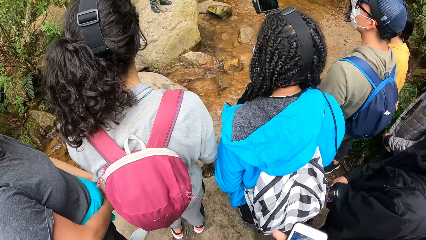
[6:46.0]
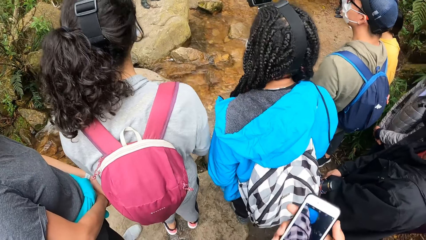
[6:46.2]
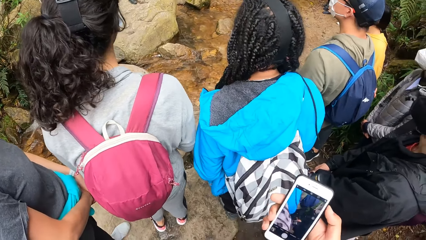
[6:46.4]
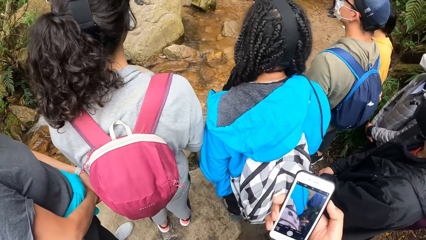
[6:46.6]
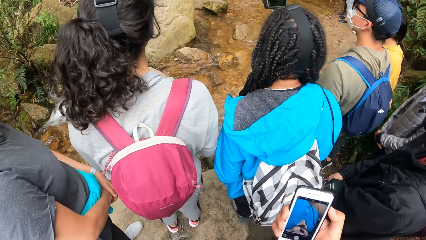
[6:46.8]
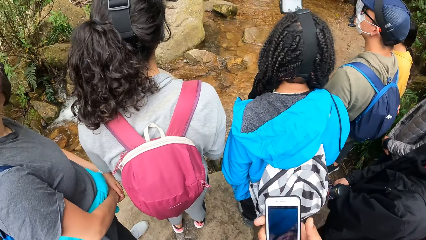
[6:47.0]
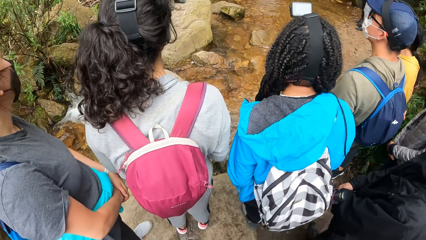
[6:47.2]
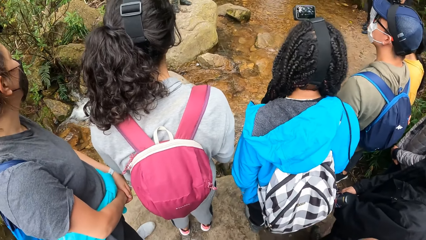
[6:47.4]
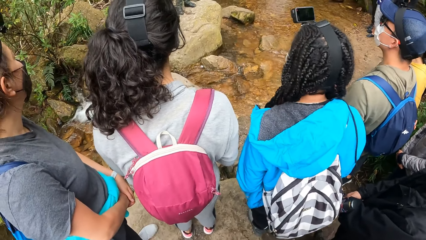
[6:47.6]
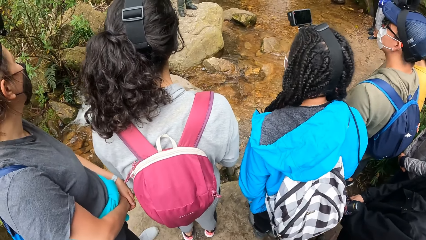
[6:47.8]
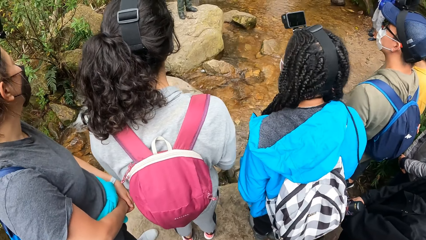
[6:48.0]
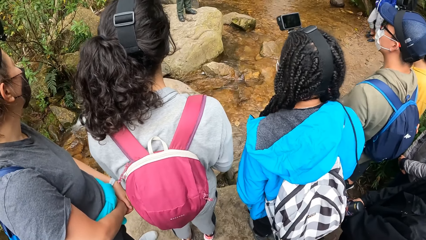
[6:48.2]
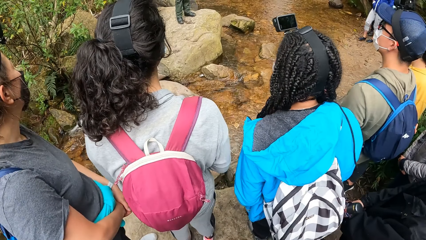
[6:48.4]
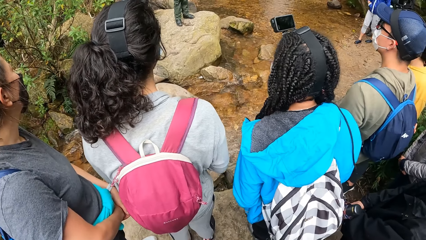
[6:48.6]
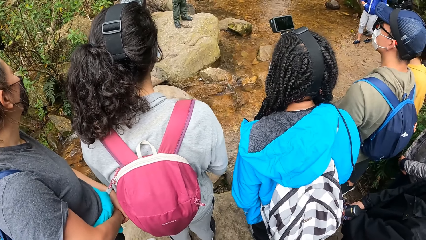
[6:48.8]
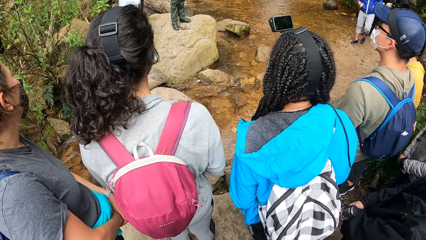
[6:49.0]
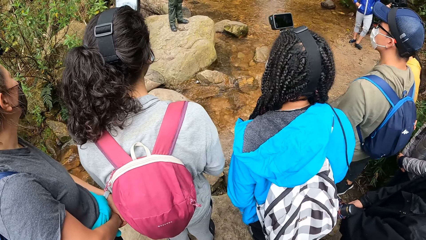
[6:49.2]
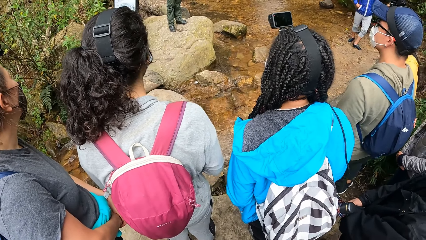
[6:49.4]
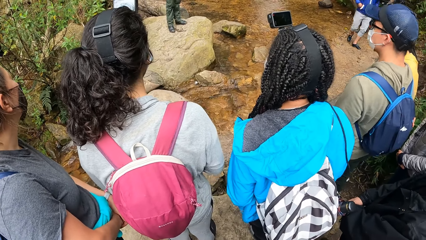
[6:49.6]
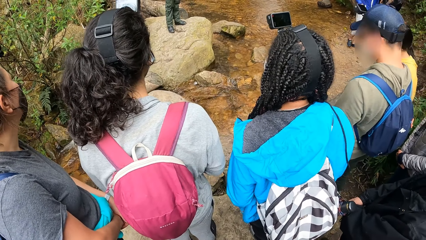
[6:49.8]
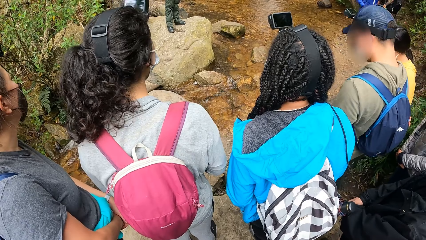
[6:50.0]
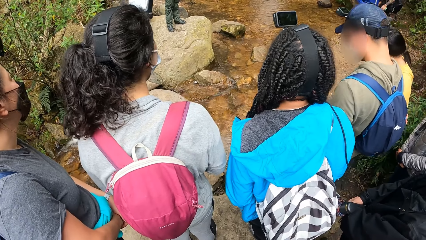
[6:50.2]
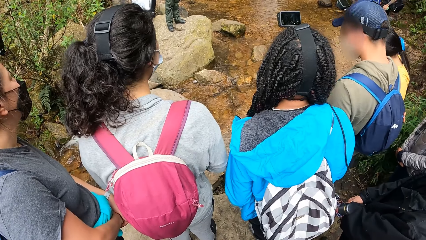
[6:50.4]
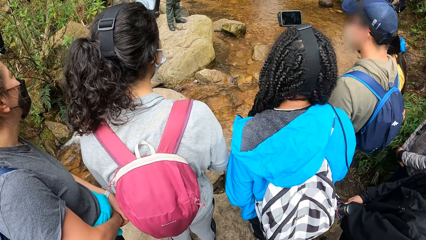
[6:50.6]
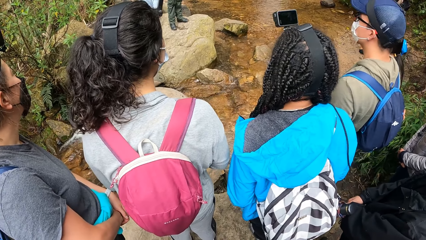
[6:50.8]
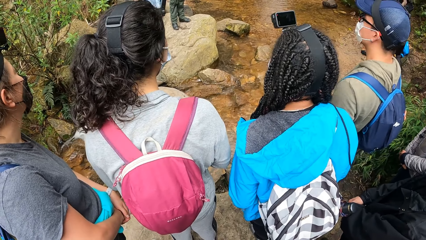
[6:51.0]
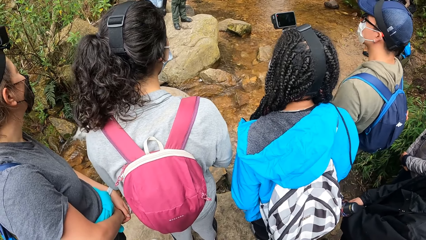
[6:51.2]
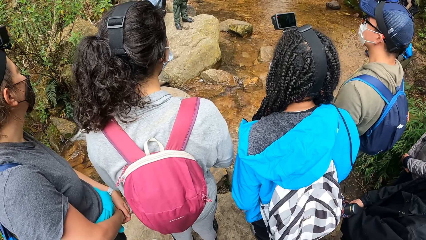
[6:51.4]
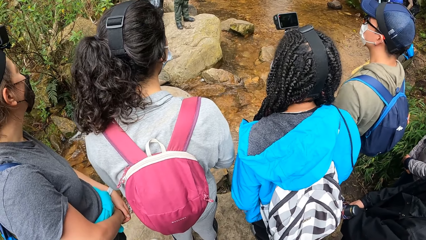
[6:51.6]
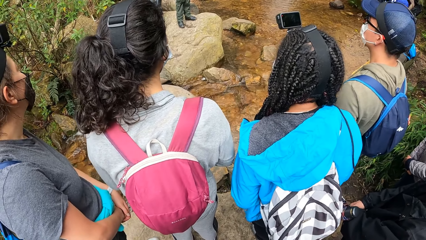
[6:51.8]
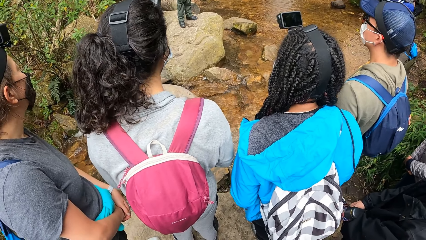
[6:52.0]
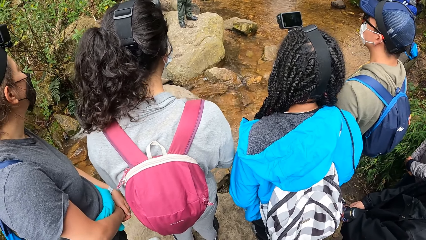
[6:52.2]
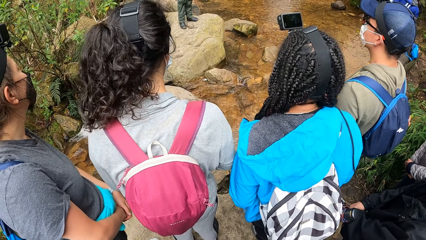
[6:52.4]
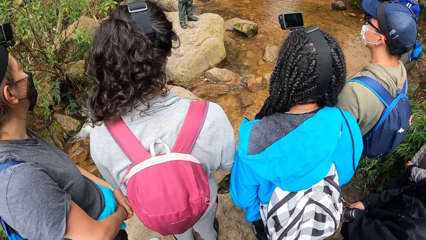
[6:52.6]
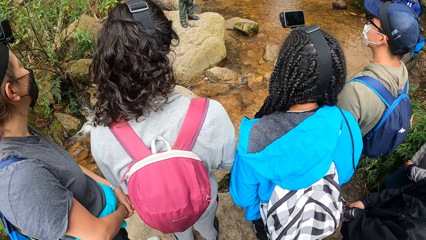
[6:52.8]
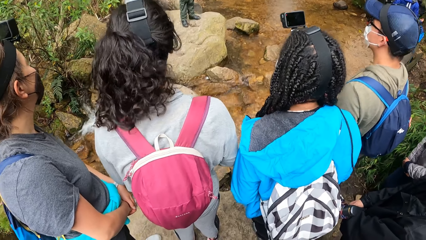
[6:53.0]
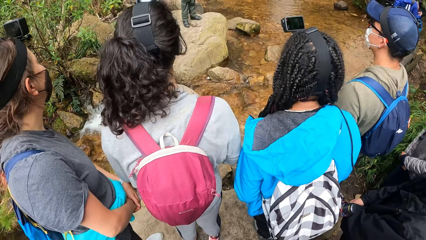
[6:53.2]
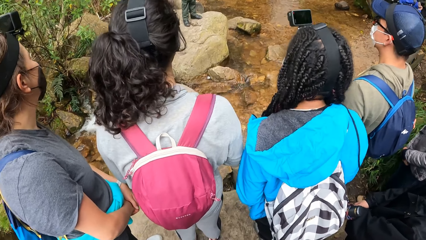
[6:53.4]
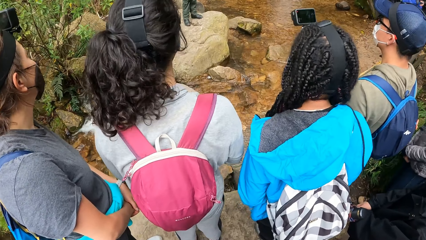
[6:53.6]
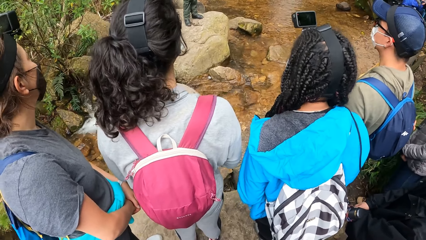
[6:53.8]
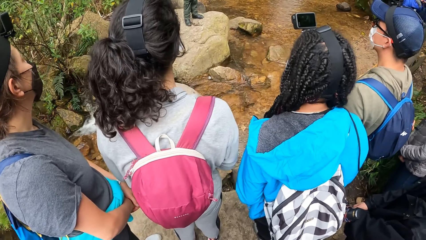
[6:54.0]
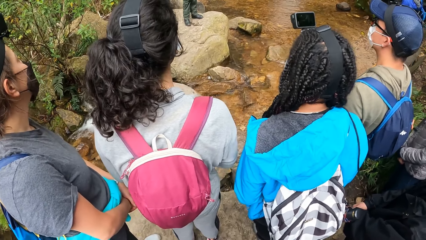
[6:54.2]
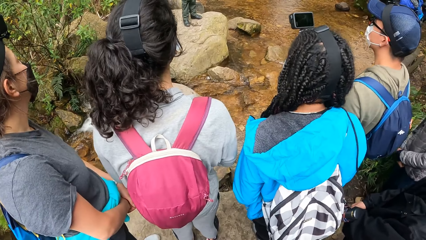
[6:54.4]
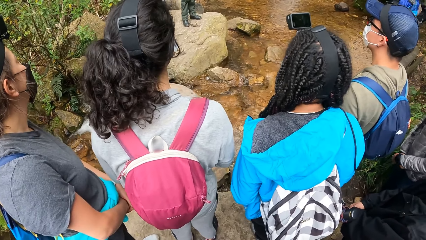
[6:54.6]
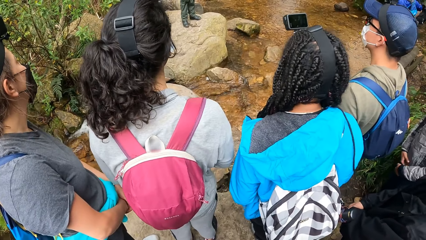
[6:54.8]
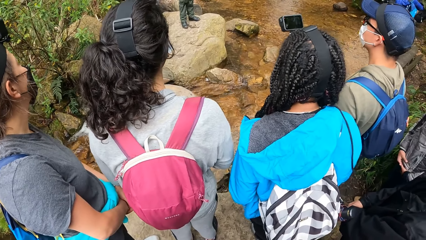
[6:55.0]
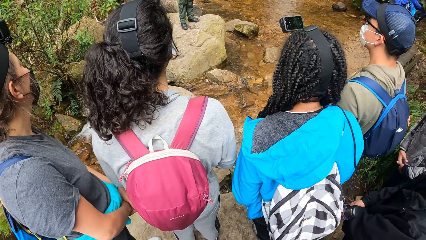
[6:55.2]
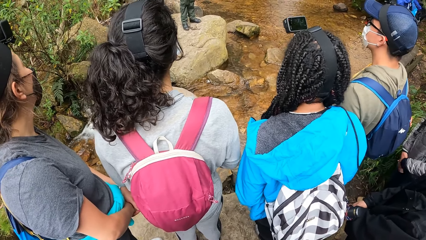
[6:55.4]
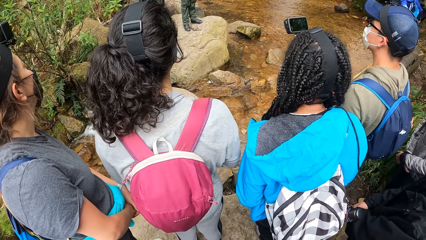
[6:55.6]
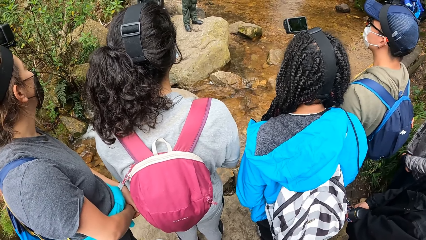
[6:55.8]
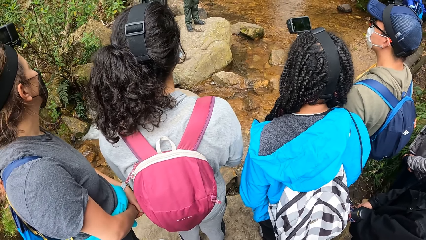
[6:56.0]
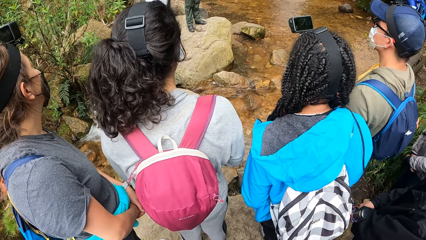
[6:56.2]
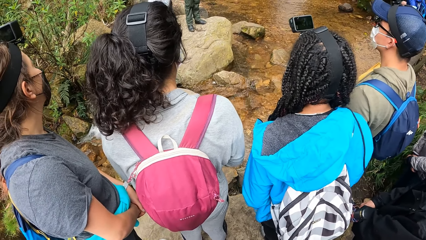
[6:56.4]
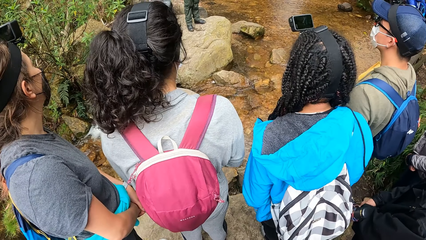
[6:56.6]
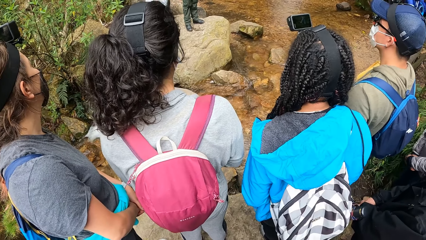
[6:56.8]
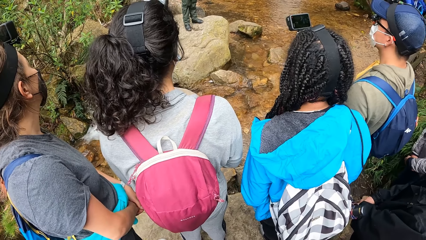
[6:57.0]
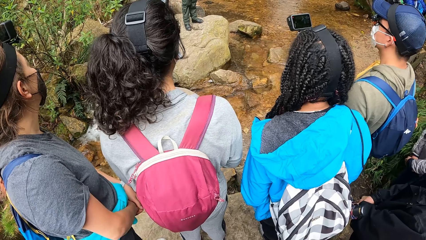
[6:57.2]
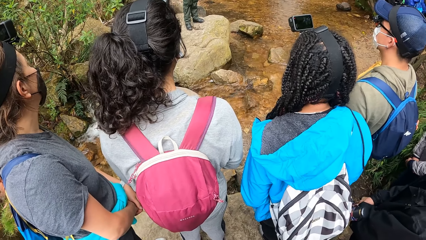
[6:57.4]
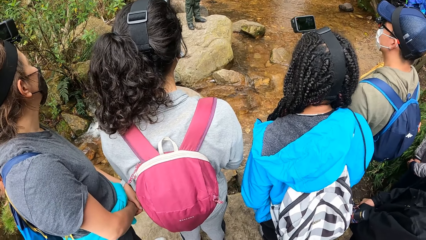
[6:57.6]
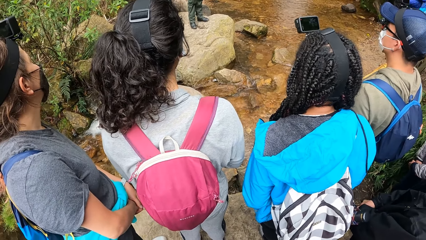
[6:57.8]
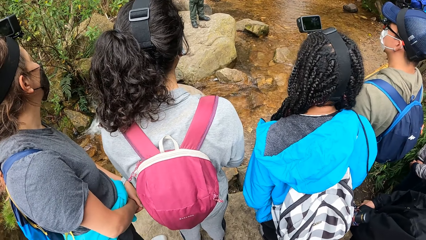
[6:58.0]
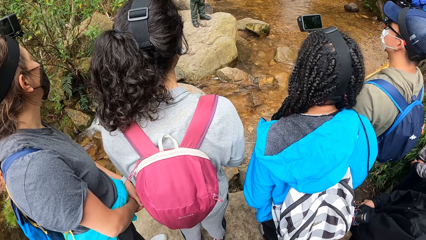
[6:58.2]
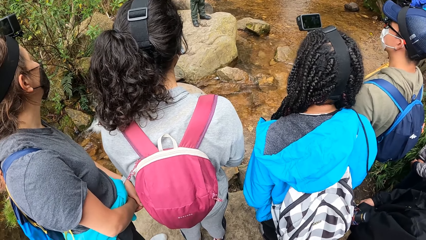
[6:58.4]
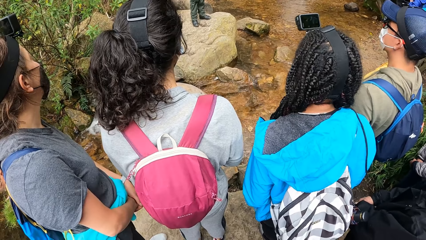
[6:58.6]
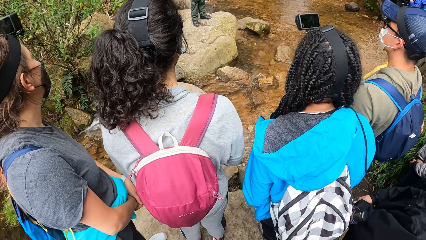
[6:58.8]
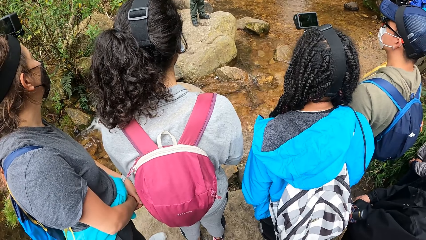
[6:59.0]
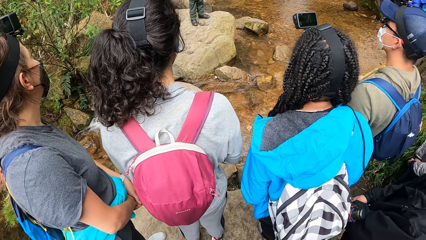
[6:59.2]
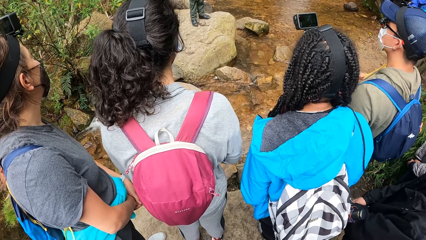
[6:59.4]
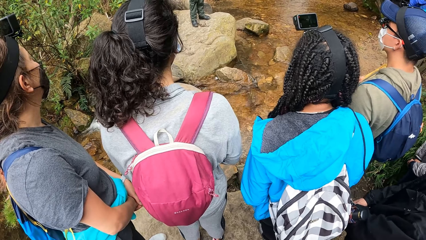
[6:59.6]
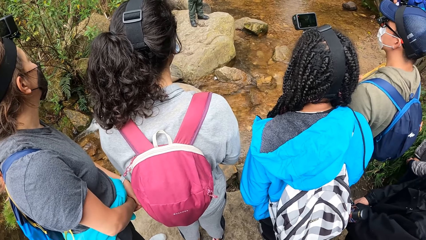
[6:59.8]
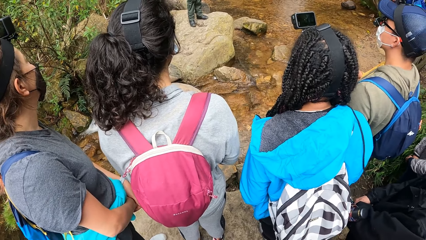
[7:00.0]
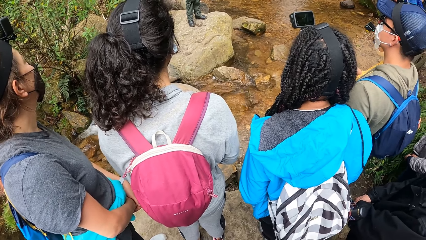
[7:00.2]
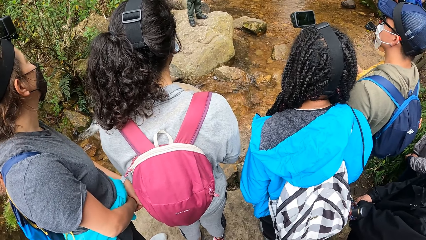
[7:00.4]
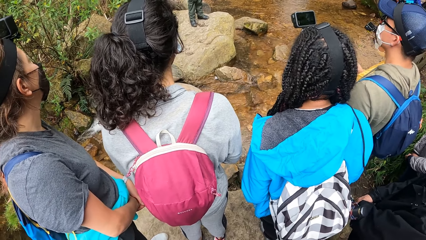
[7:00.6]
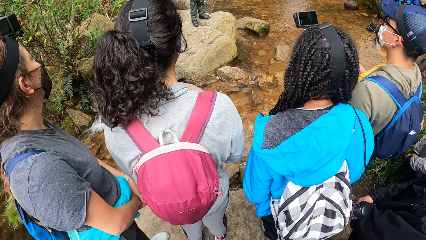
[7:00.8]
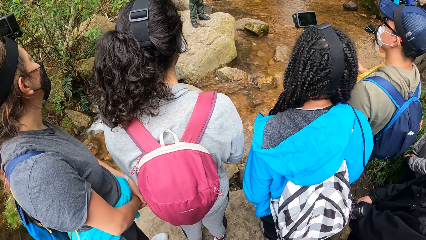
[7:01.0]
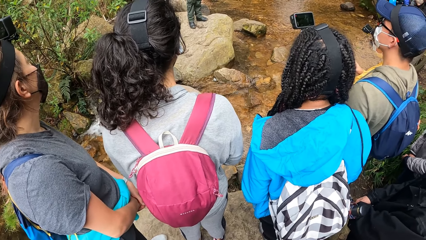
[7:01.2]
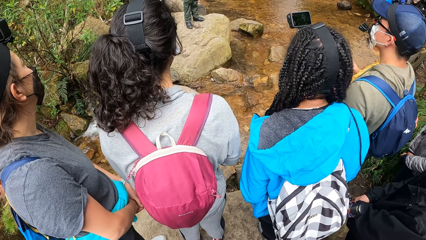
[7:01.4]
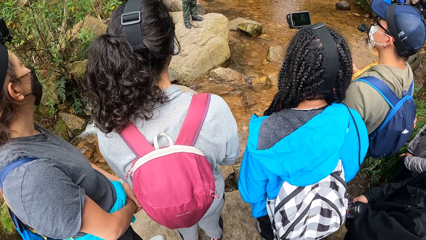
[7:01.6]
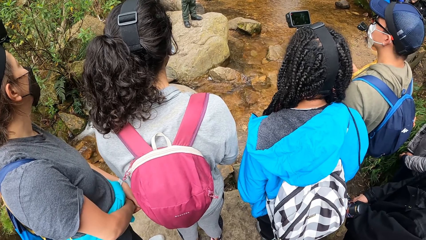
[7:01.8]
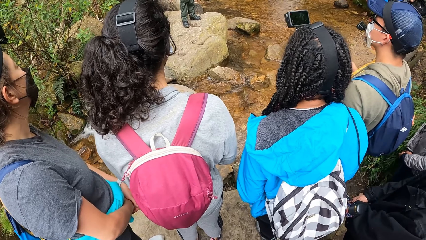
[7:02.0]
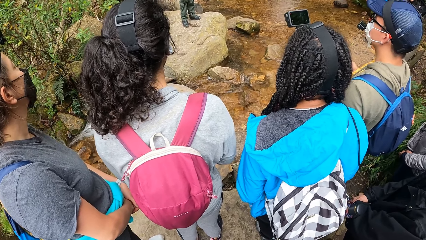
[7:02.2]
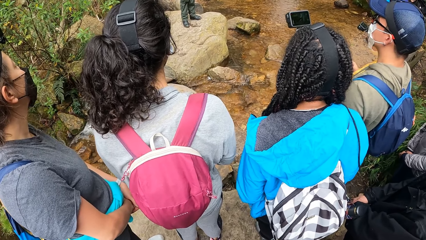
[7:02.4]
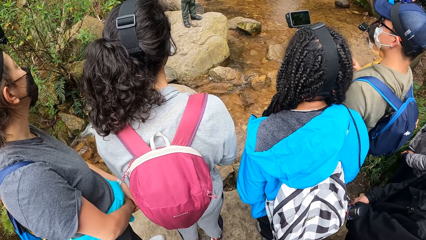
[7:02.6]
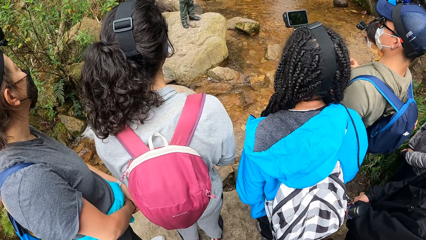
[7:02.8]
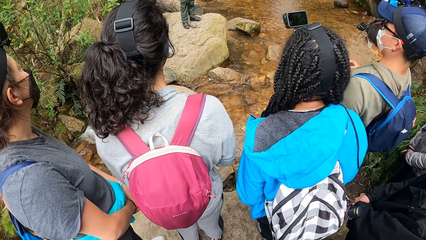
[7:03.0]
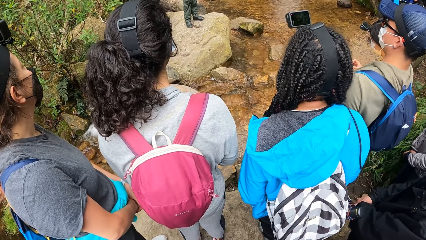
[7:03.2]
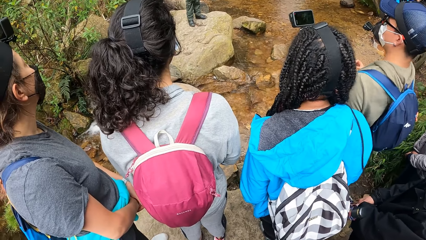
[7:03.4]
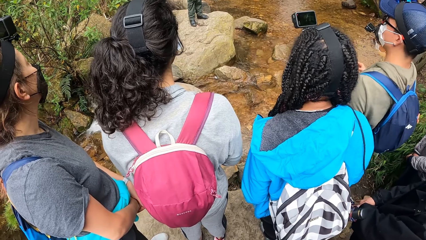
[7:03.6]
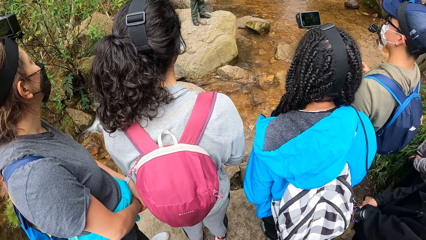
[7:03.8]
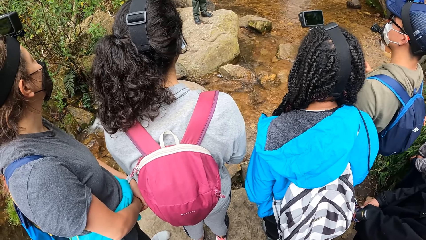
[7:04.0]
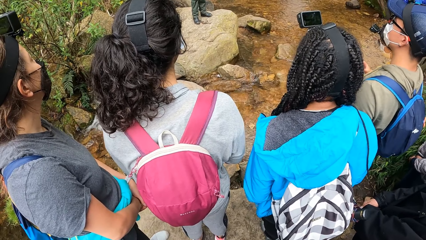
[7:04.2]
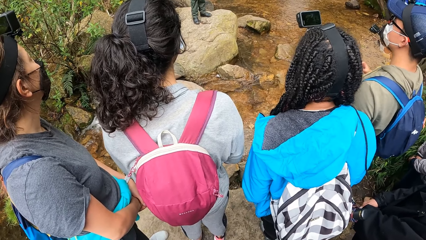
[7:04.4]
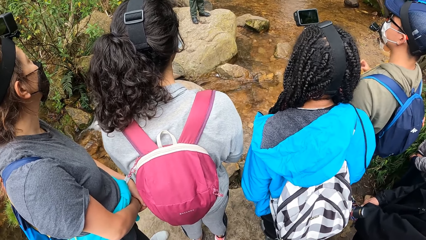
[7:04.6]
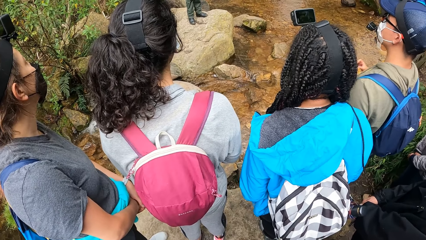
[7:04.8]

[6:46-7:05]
The camera wearer raises the phone in his right hand and operates the phone in his right hand. He holds the phone. The woman interacts inaudibly with the group of people. The camera wearer stands.
